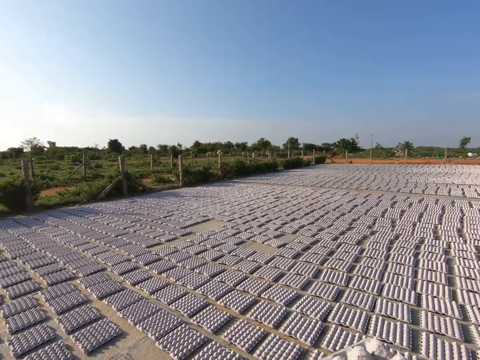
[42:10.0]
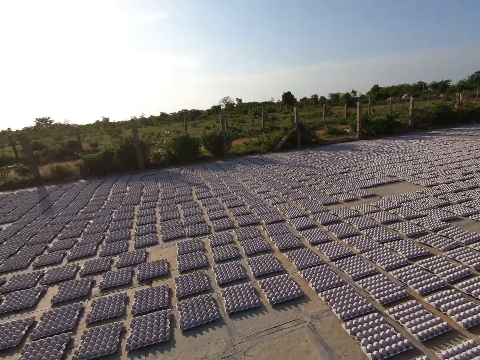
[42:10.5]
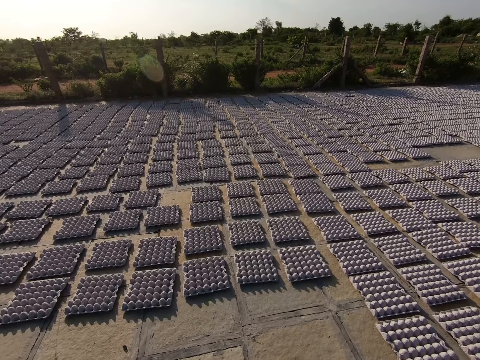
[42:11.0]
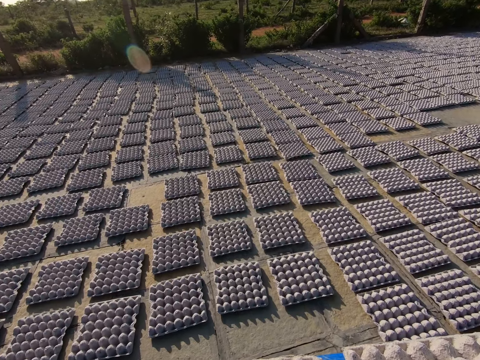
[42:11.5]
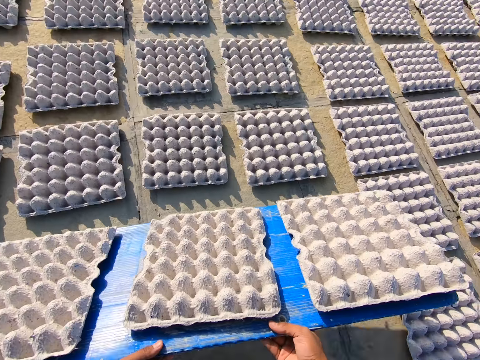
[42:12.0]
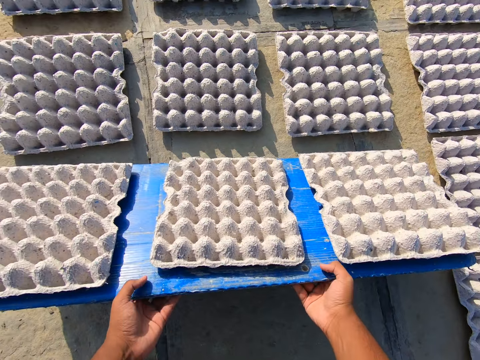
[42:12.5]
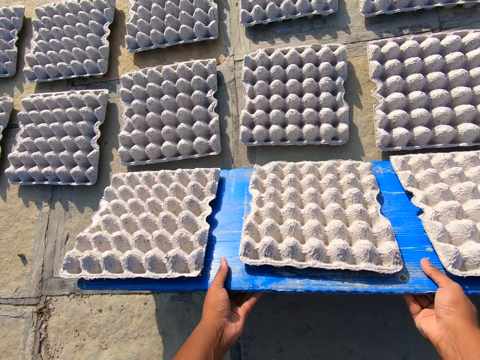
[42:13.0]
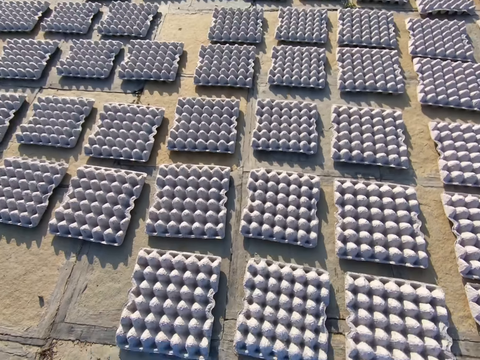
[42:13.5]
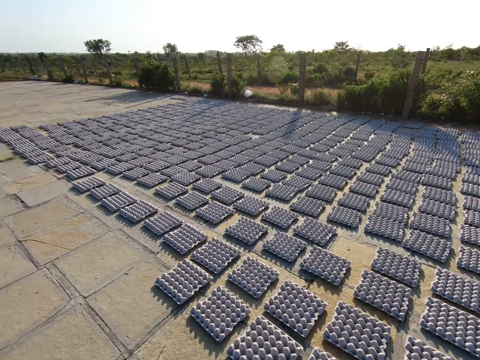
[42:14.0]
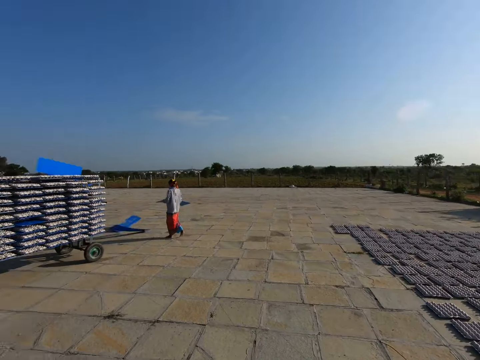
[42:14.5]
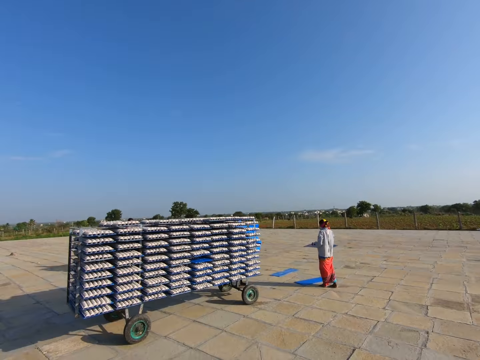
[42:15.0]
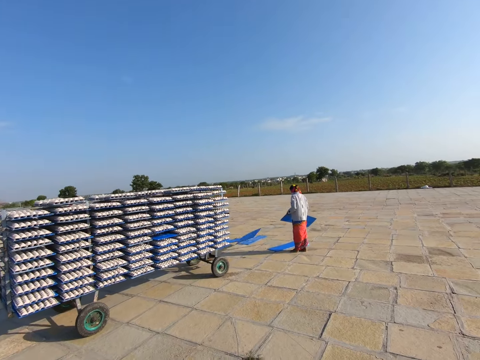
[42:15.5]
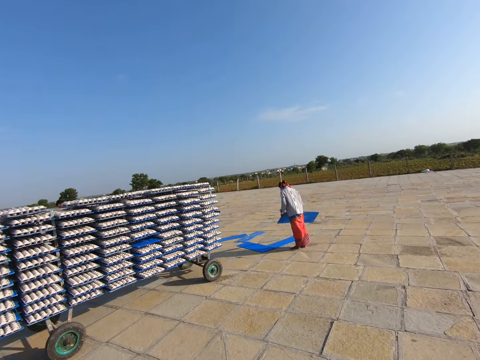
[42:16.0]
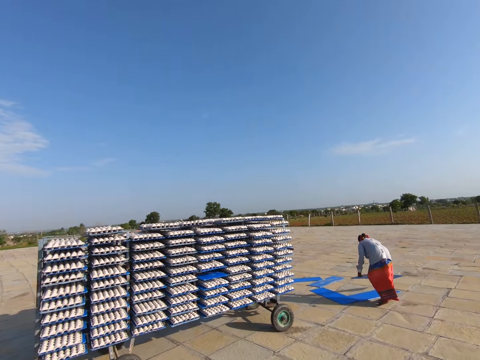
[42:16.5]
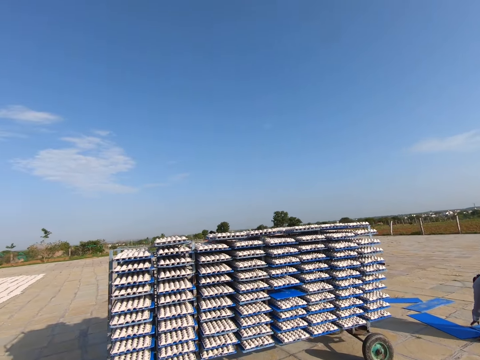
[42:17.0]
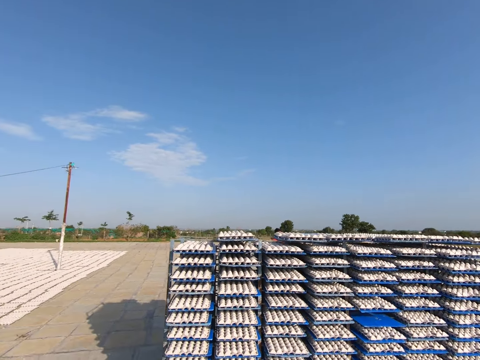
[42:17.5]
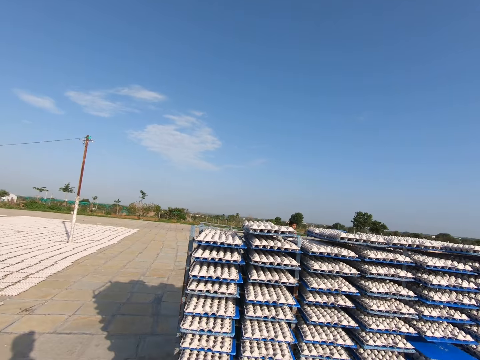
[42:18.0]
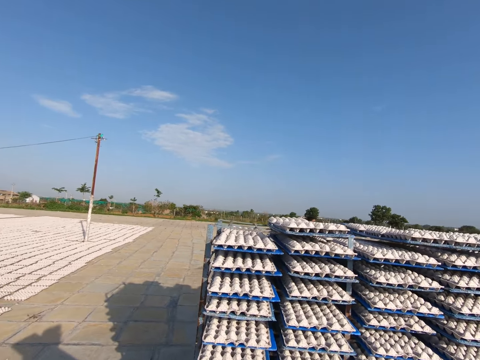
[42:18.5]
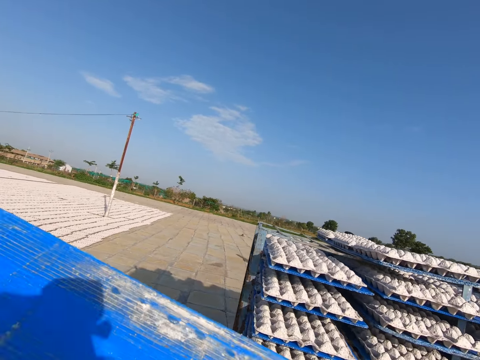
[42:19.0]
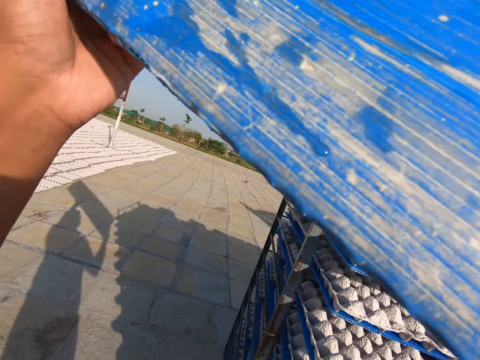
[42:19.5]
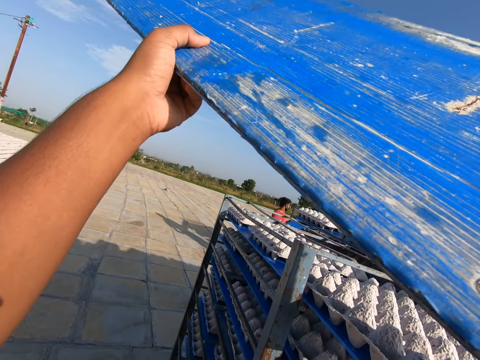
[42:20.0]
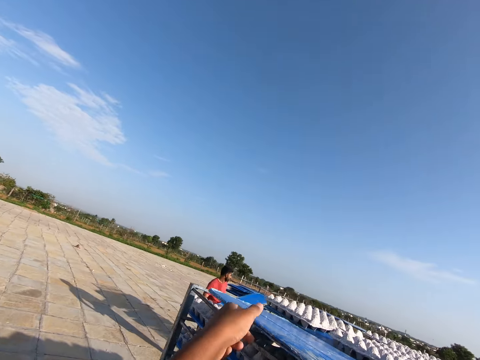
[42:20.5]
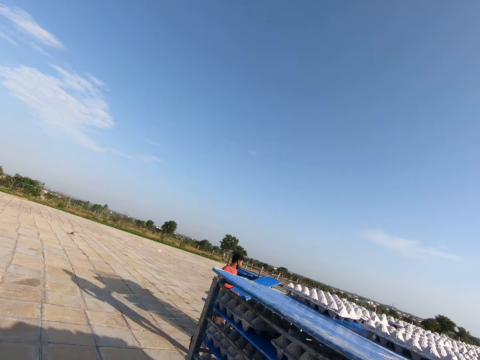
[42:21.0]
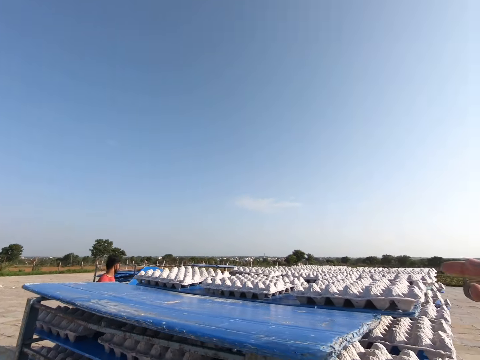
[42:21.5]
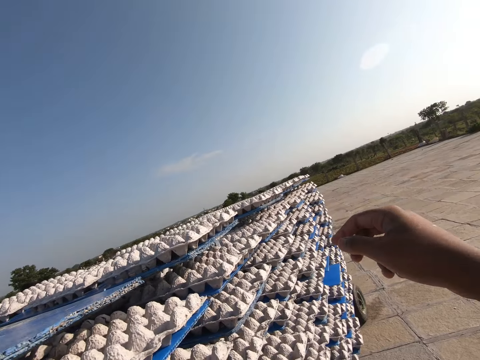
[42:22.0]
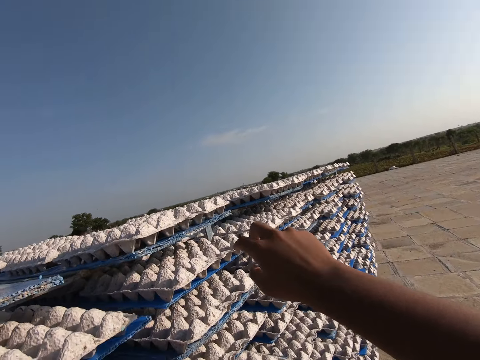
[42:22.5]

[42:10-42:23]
The camera wearer converses. They place the tray of egg crates on the floor with both hands. They pour the egg crates from the tray on the floor with both hands. The woman holds a tray with both hands. The camera wearer interacts with the woman. They talk. The woman drops the tray on the floor with both hands. The camera wearer walks on the ground. They raise the tray with both hands. They place the tray on the shelf with both hands.

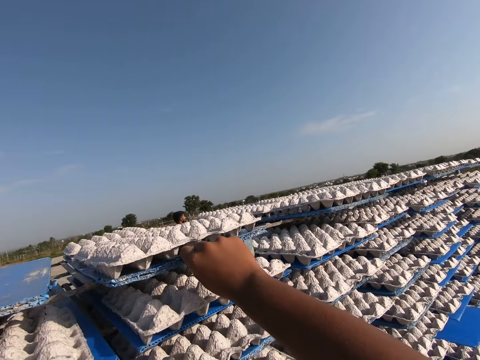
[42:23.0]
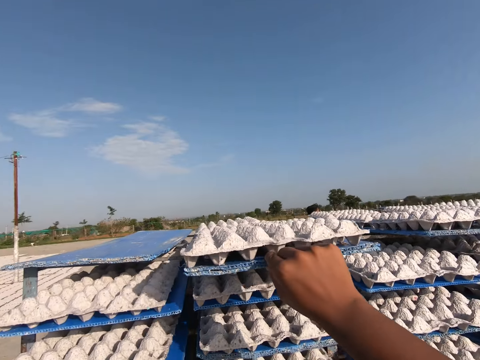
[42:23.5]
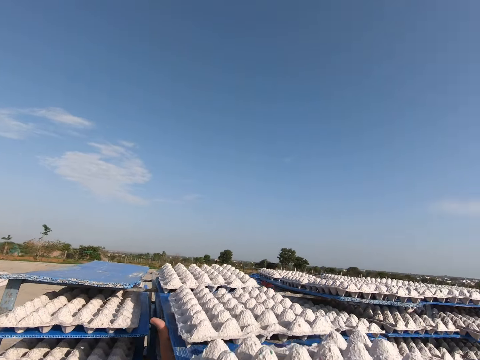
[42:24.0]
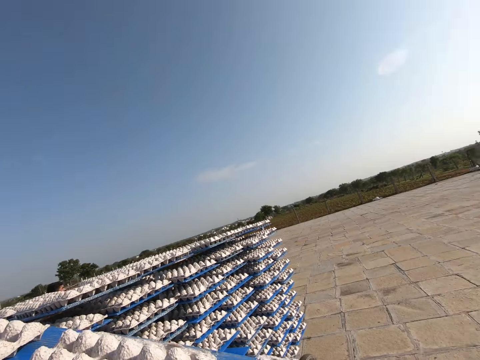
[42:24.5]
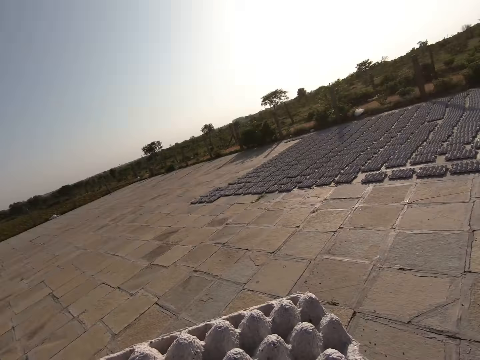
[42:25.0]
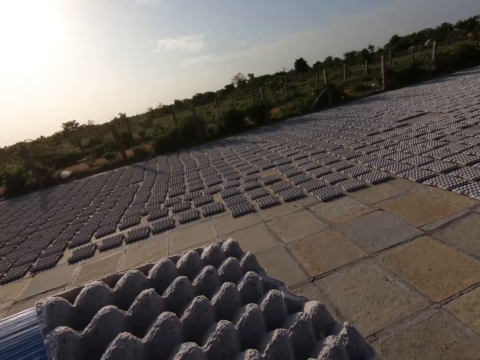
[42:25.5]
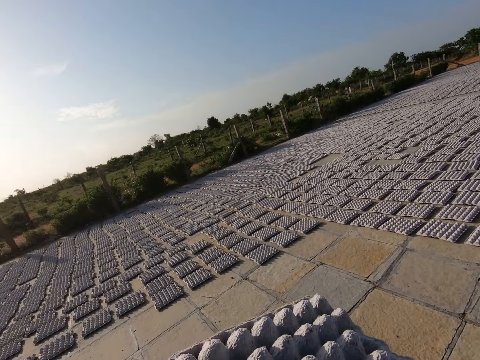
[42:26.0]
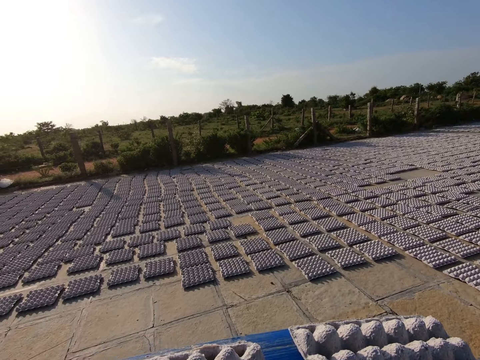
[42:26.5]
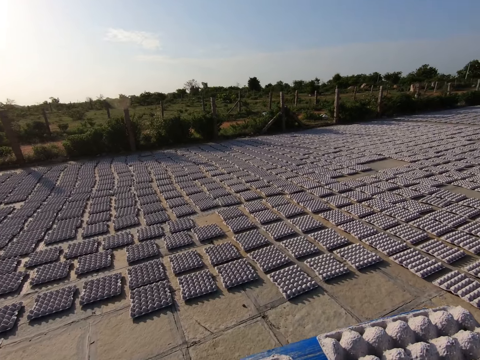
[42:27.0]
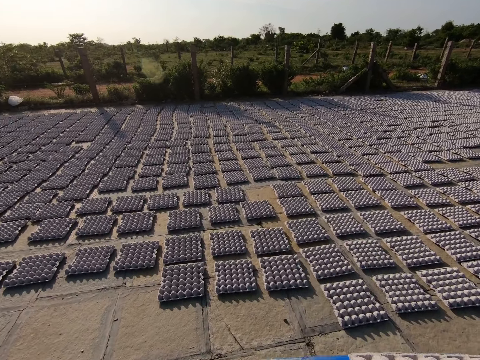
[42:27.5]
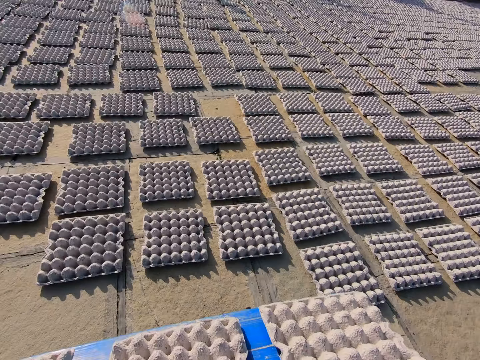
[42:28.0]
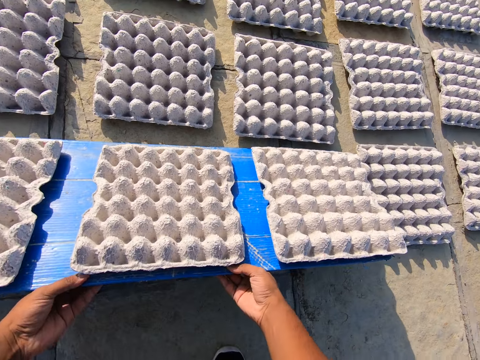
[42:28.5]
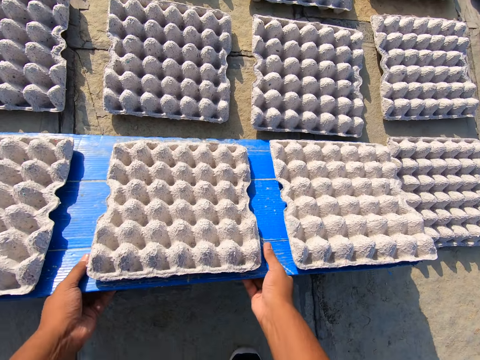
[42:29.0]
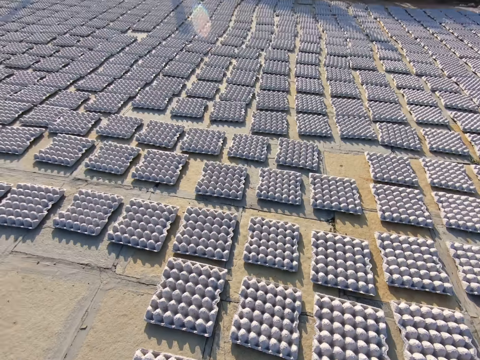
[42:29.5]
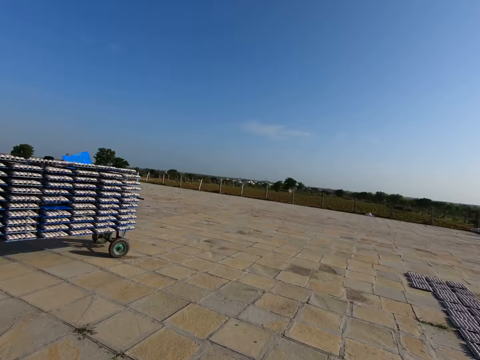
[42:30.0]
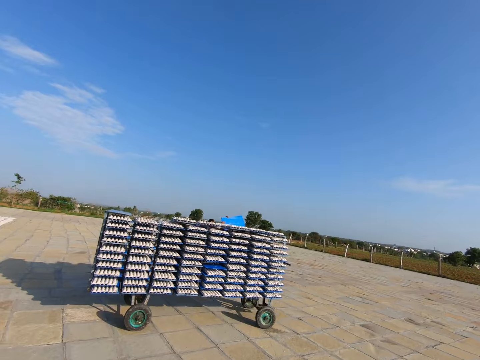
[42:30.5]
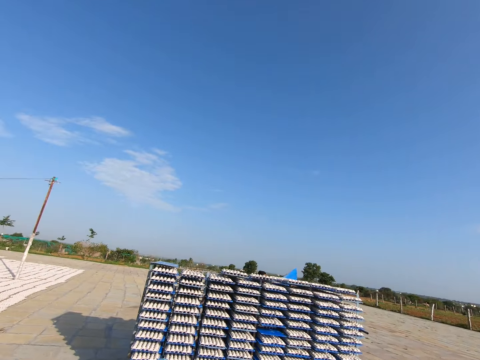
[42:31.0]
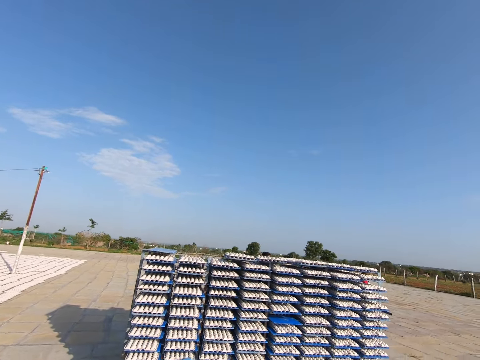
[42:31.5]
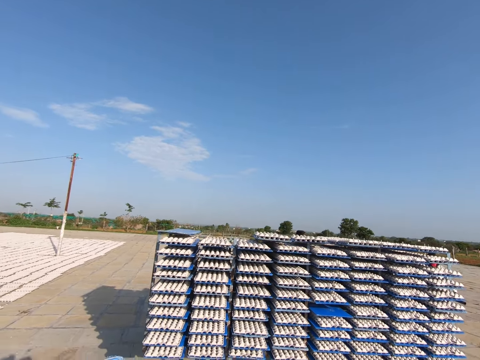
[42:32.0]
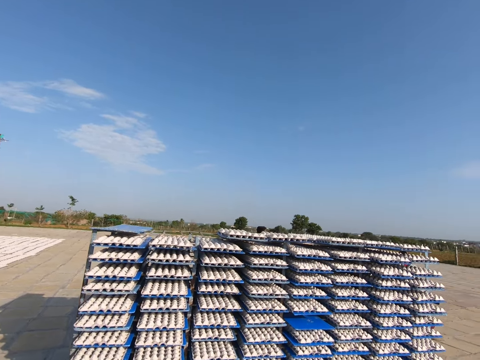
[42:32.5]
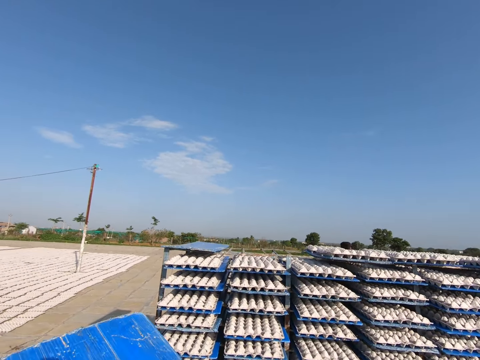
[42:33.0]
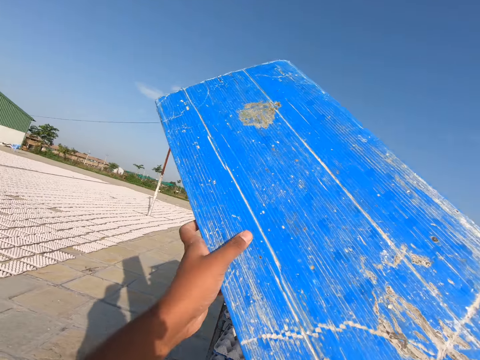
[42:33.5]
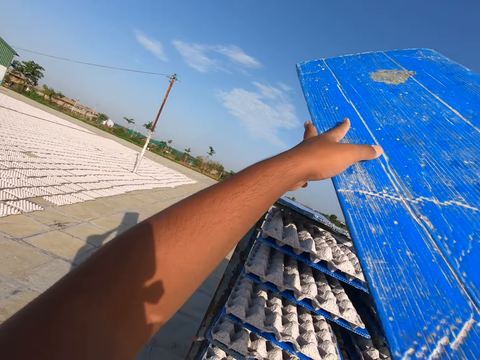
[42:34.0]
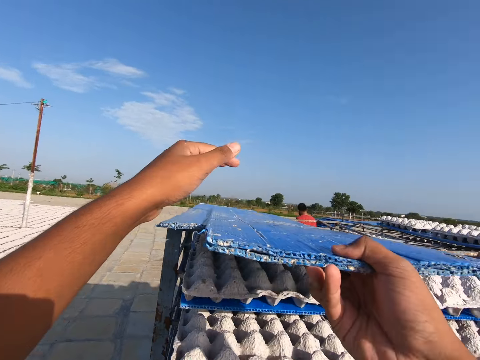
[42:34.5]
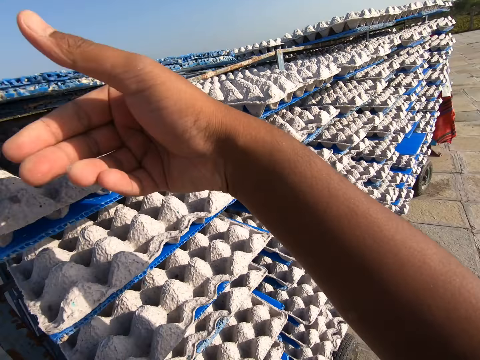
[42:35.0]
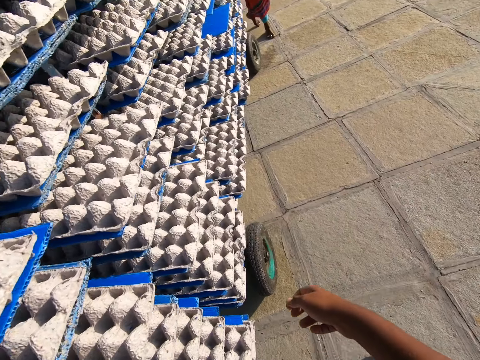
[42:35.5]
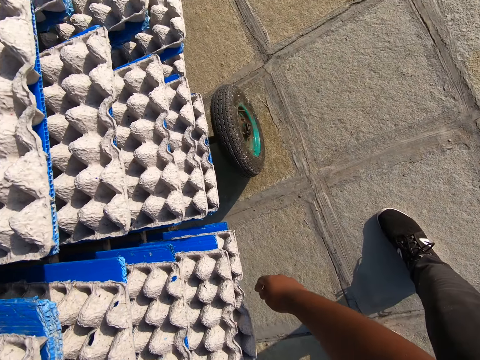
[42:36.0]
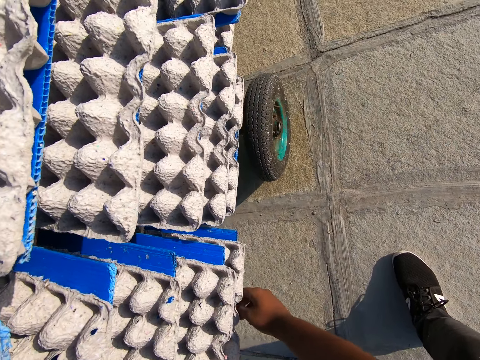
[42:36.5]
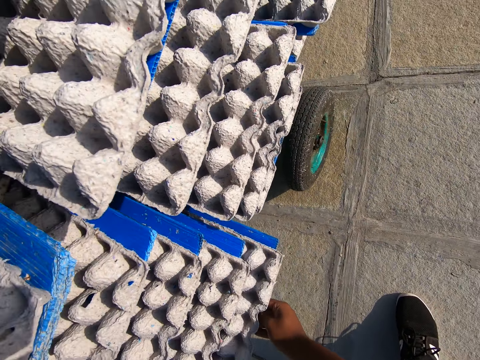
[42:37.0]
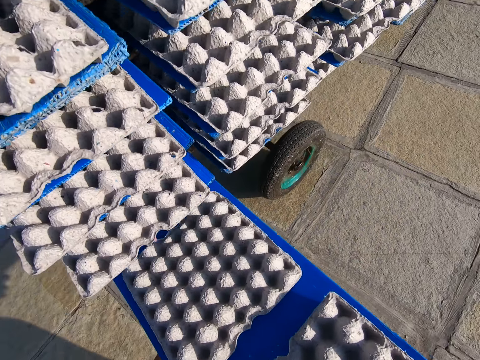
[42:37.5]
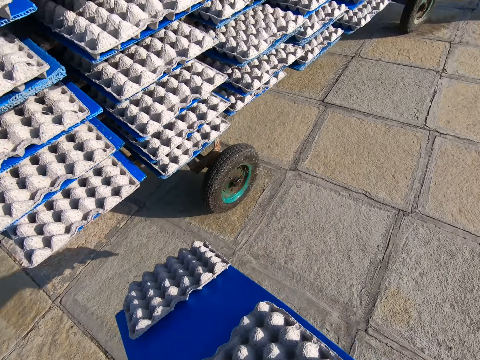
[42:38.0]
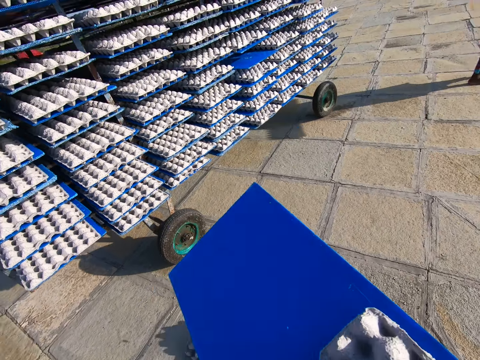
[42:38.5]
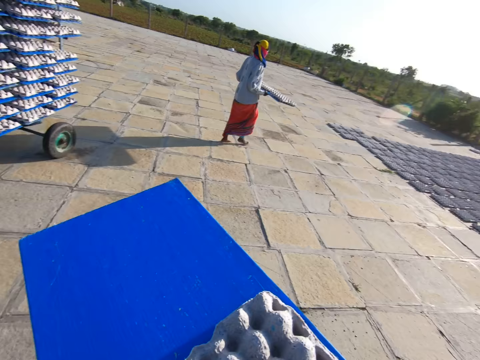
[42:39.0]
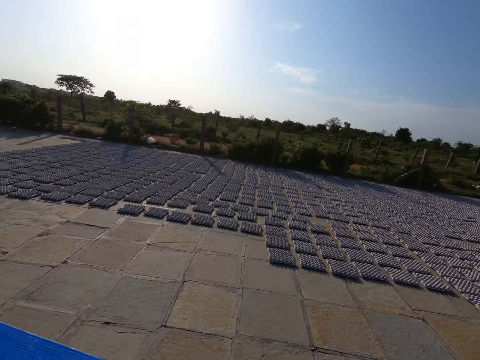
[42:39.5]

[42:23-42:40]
The camera wearer removes a tray of egg crates from the shelf with his right hand. He carries the tray of egg from the shelf with both hands. He walks on the ground. He places the tray of egg crates on the floor with both hands. He pours the egg crates from the tray on the floor with both hands. He interacts with the man. He converses with the man. He holds the tray with both hands. He walks on the ground. He places the tray on the shelf with both hands. He removes the tray of egg crates from the shelf with his right hand. He carries the tray of egg from the shelf with both hands.
